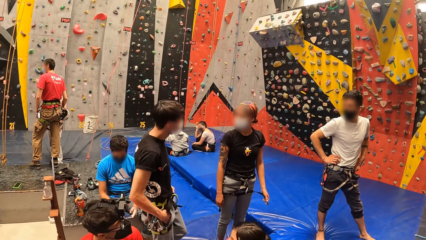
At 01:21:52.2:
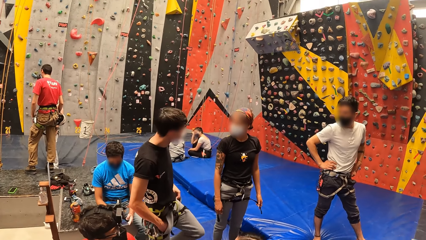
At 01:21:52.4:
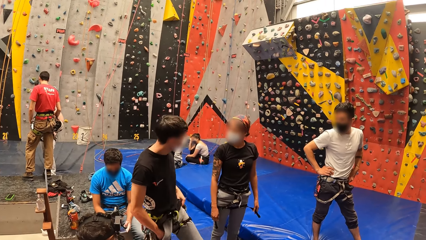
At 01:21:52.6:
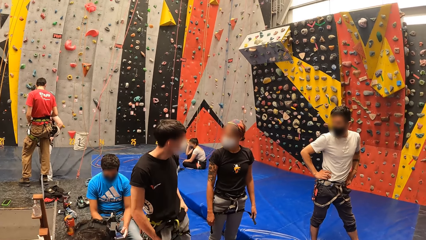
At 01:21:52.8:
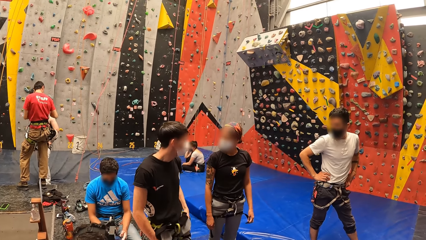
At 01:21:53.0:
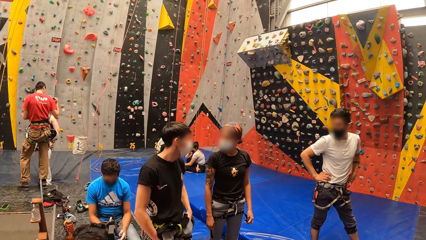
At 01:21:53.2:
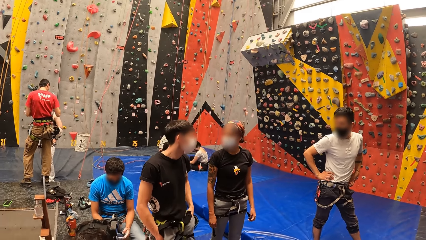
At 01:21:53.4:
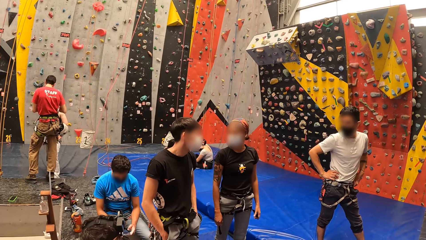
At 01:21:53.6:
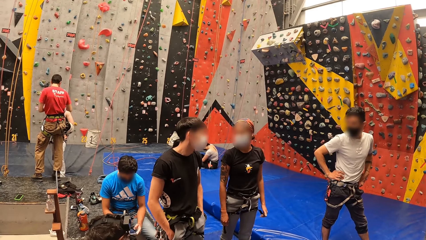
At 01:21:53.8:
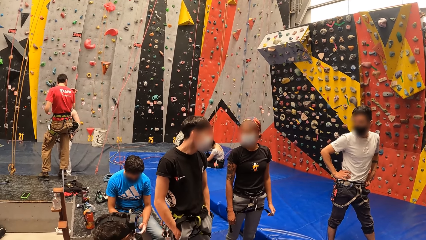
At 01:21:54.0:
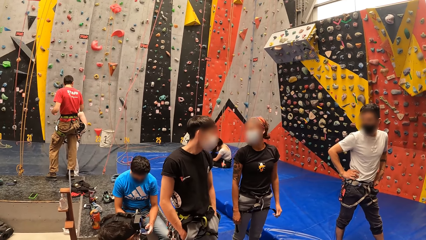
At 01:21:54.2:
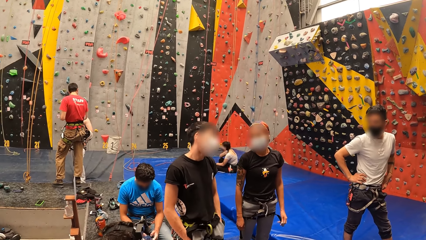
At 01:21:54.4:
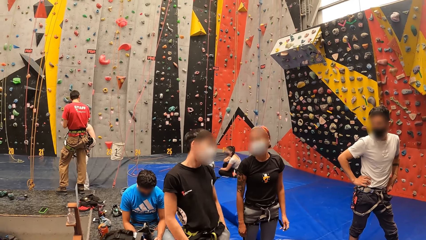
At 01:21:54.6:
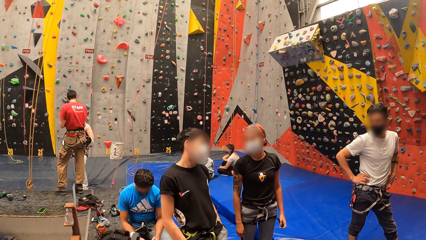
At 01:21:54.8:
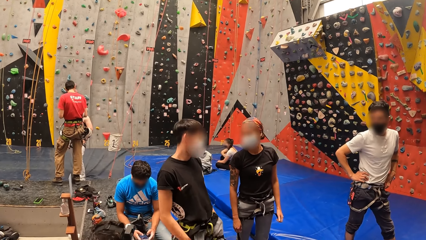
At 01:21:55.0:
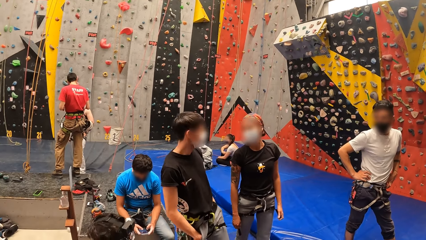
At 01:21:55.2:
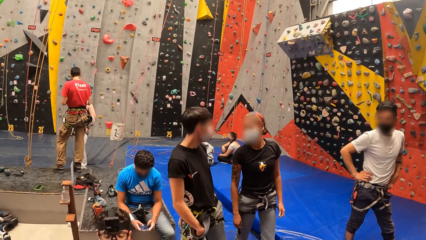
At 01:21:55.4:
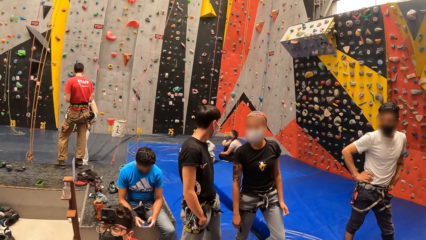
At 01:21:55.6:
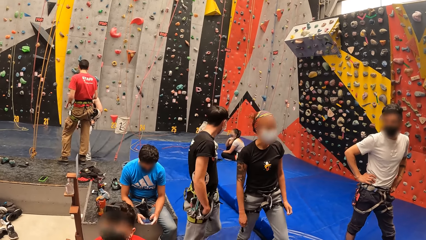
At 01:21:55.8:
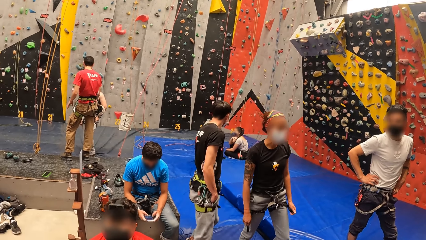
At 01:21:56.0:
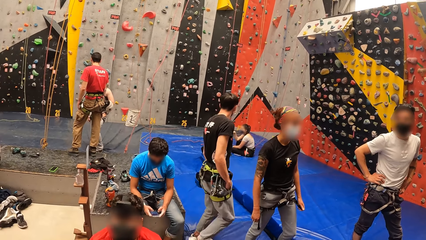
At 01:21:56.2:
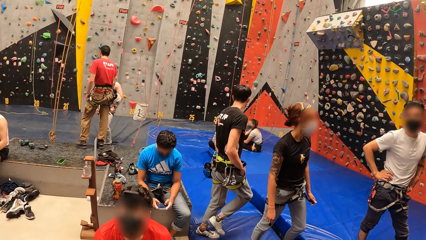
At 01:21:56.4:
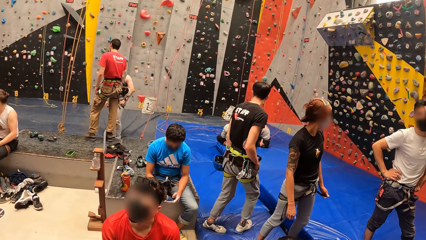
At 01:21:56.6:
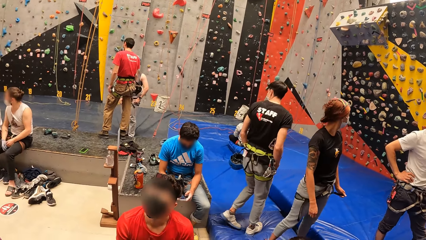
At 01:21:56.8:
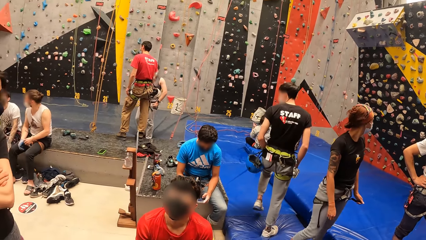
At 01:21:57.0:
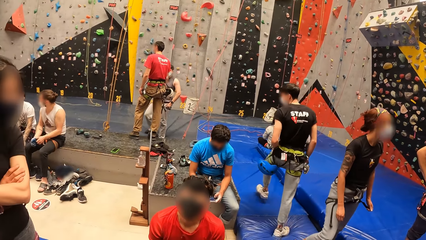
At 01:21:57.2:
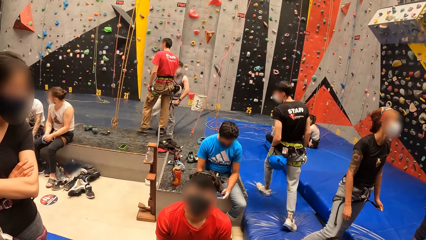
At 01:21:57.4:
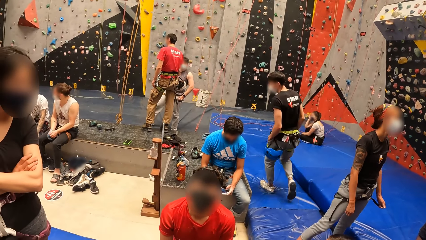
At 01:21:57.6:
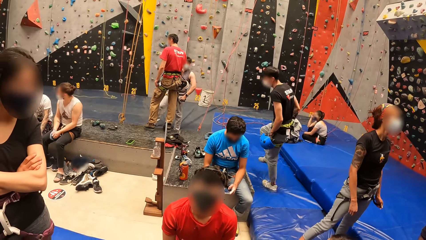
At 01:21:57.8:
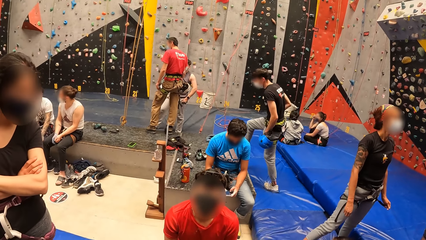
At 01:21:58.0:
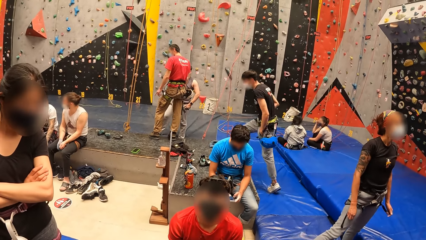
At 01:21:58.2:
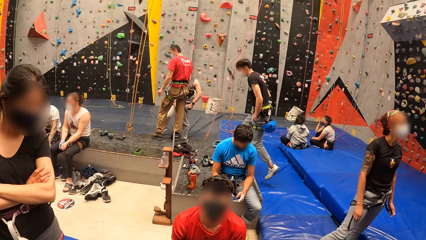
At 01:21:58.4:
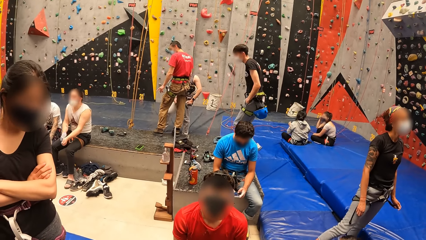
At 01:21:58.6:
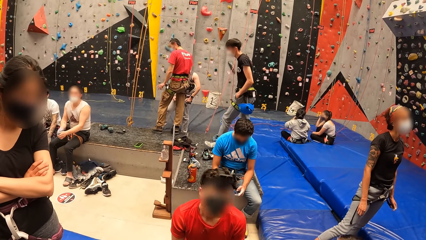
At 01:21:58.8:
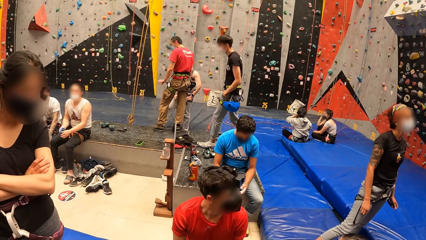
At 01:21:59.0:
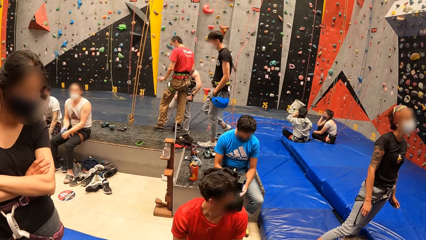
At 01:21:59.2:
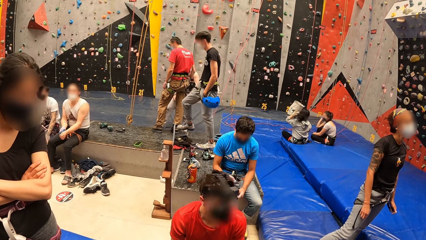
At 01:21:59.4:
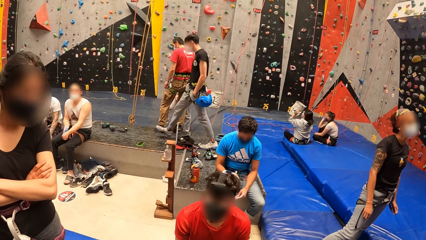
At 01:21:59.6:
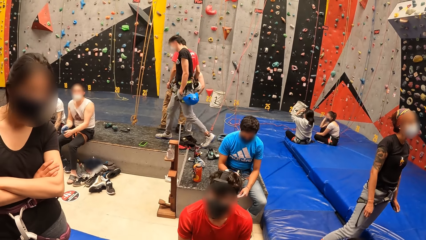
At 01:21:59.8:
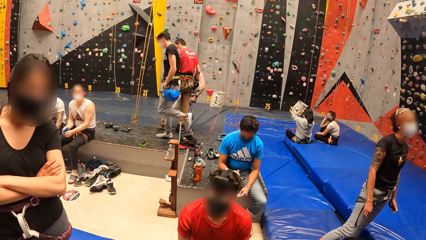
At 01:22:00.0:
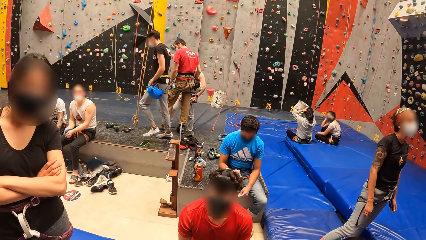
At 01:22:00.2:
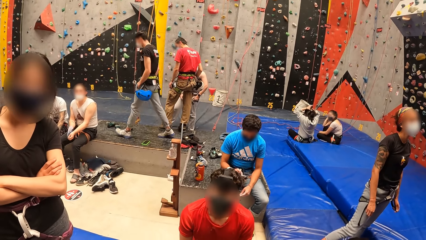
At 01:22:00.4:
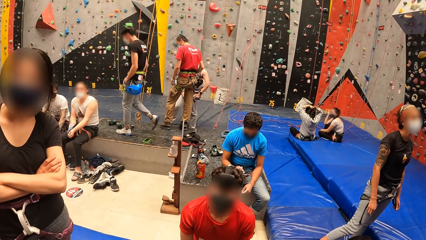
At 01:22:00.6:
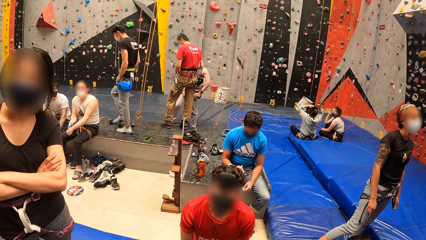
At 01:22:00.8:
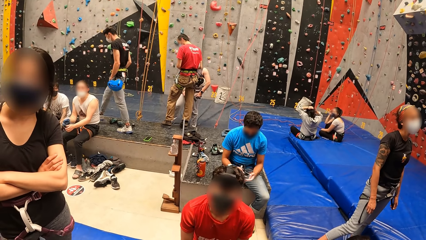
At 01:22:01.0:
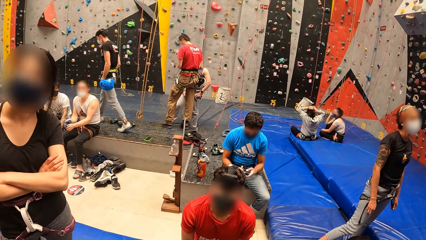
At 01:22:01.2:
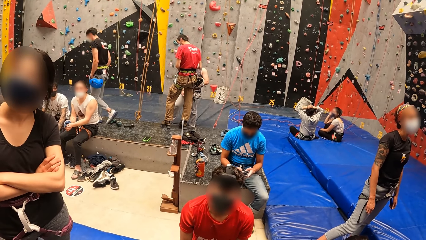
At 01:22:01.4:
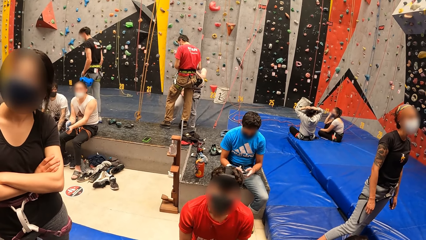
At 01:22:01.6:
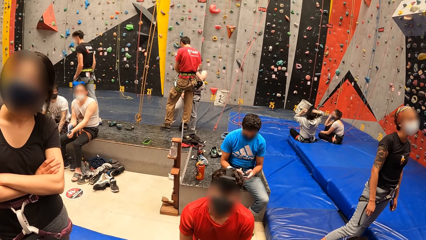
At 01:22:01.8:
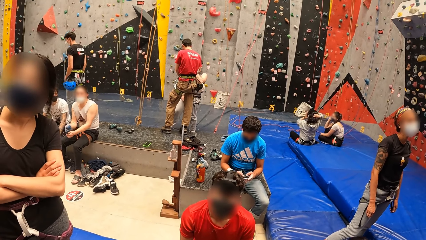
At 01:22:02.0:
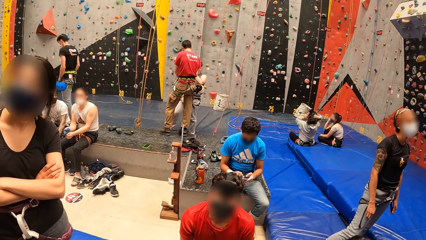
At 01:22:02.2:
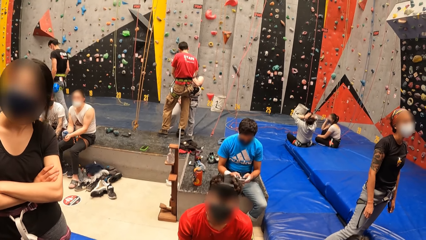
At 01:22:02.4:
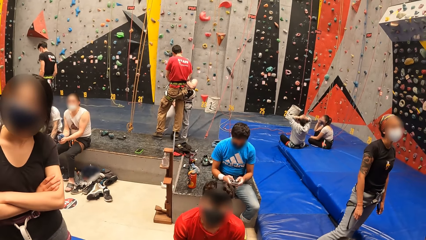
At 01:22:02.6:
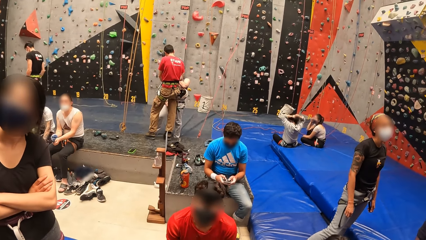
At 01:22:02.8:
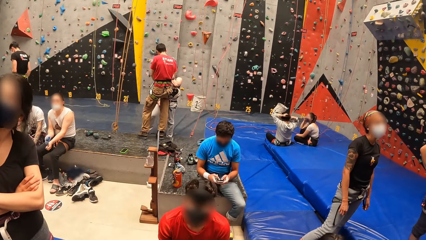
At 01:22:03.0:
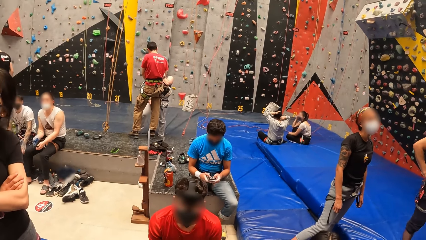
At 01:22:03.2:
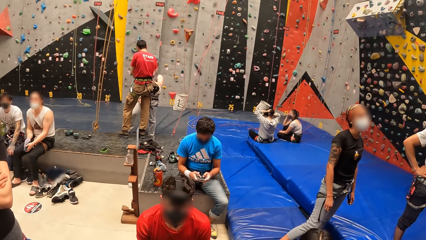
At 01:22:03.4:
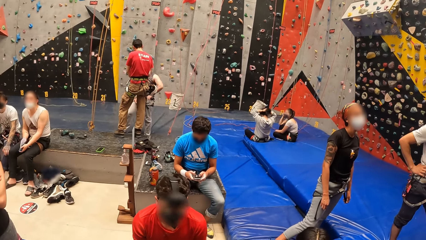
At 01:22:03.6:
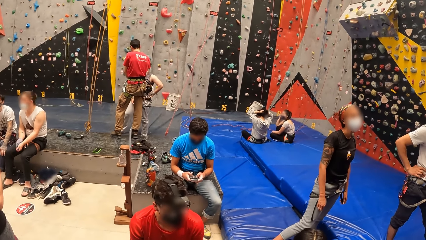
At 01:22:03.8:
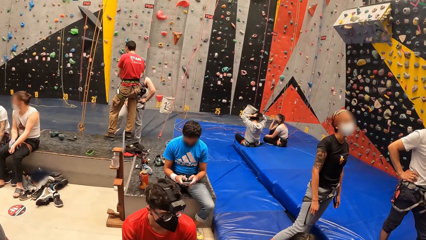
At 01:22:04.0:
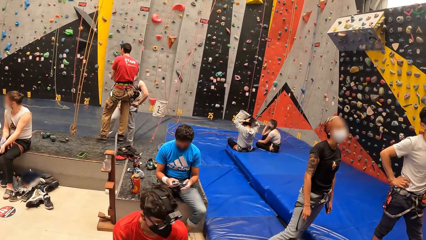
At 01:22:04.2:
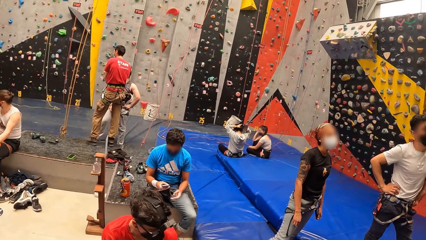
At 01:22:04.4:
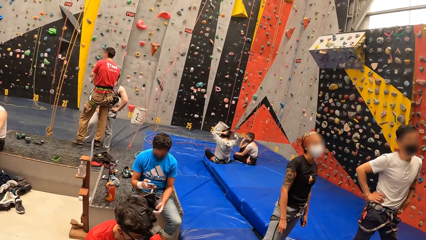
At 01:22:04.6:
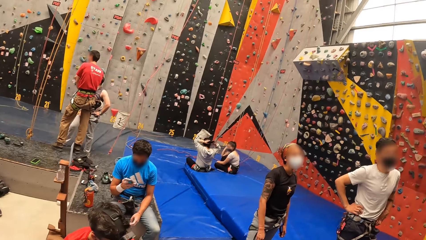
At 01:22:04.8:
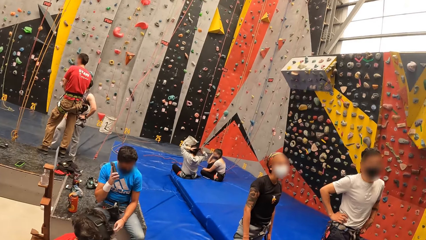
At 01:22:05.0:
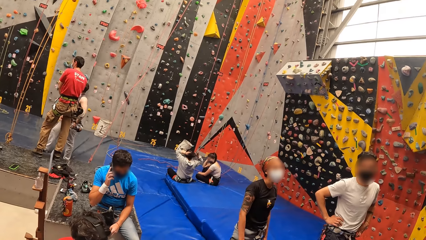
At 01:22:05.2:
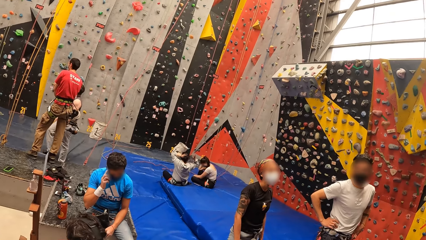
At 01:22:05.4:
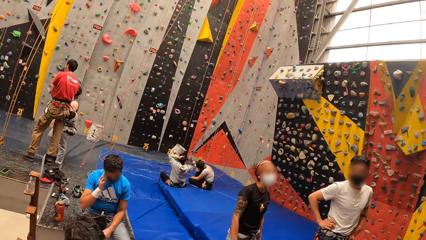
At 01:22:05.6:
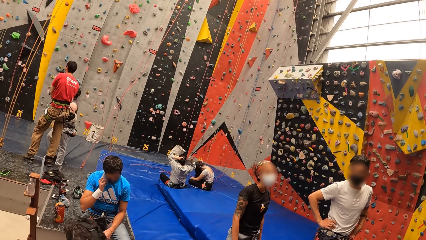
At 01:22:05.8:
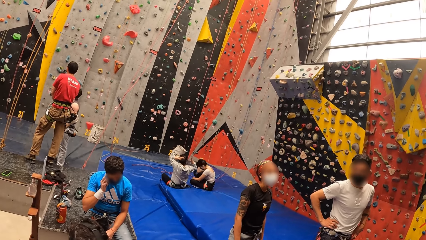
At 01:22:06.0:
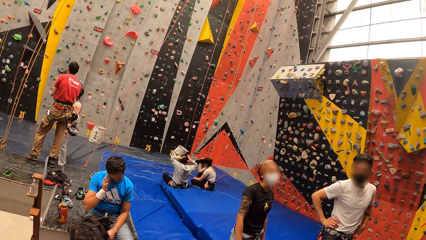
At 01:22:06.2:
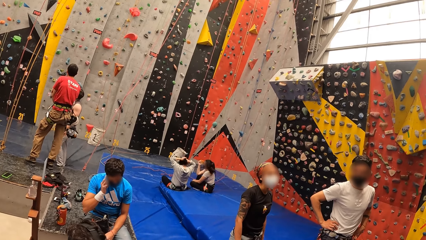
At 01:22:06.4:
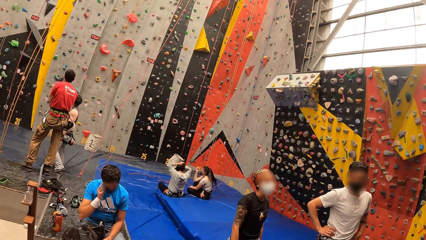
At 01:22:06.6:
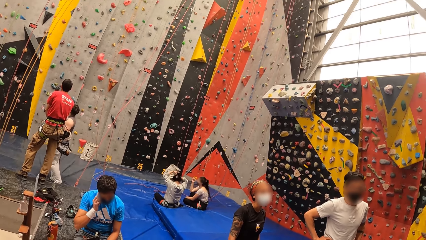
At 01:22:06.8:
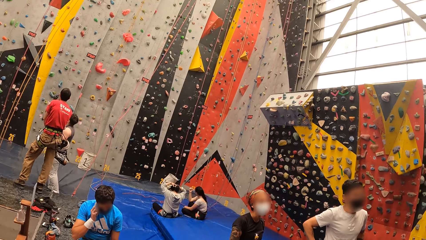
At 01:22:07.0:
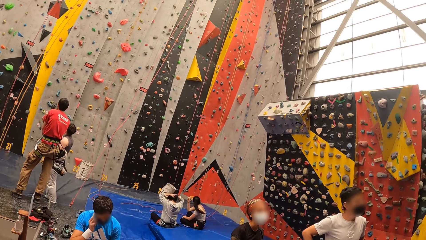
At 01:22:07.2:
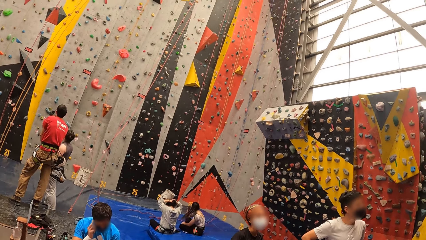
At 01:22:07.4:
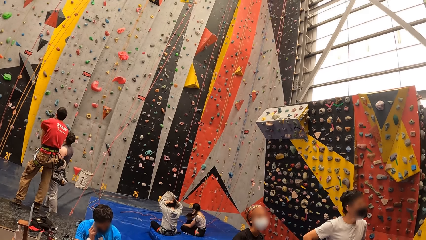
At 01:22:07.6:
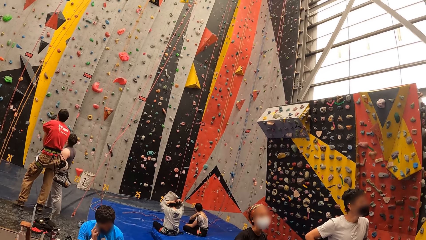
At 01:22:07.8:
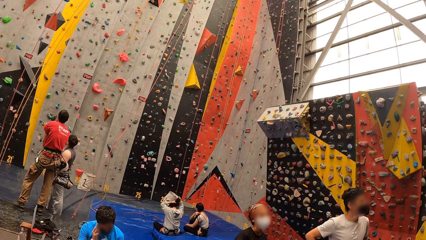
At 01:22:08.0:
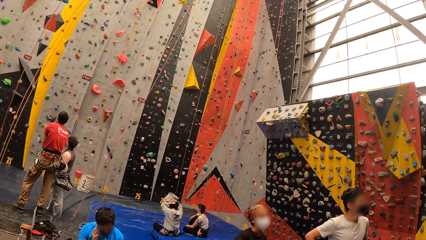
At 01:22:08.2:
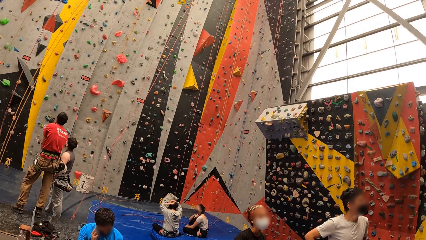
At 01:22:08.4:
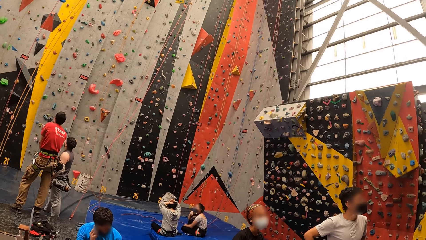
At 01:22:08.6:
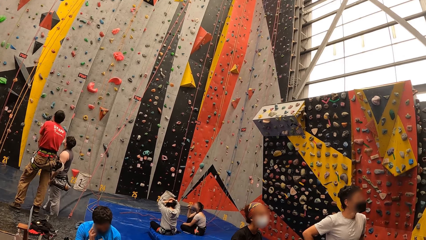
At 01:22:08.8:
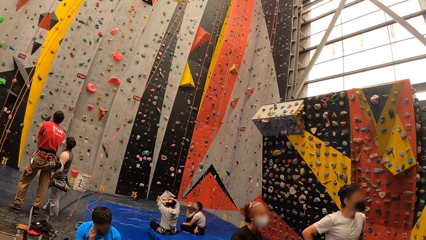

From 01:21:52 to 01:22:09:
A person pockets in the trouser. Another person operates the phone. The other person makes a call.
